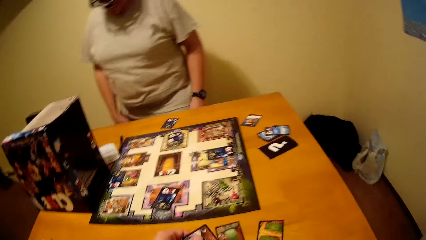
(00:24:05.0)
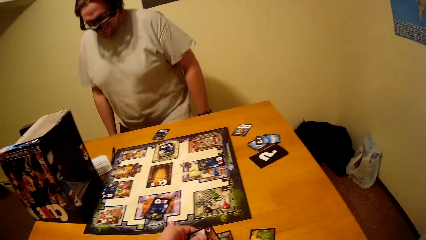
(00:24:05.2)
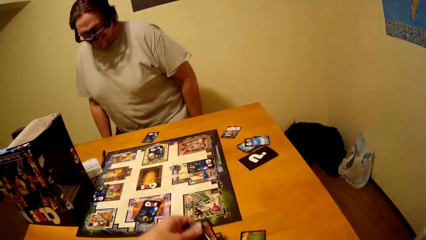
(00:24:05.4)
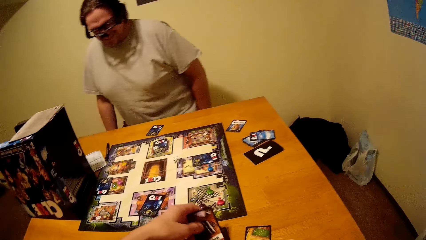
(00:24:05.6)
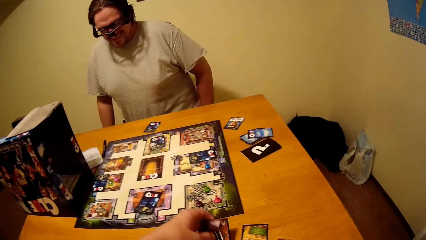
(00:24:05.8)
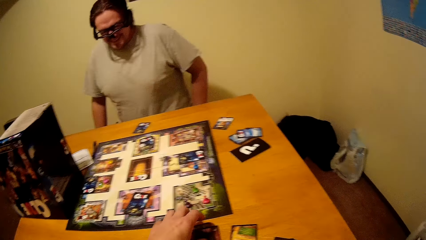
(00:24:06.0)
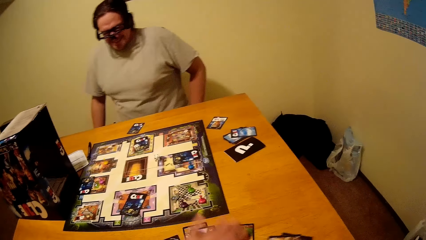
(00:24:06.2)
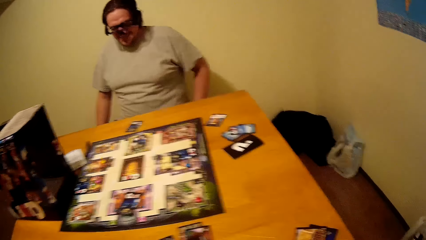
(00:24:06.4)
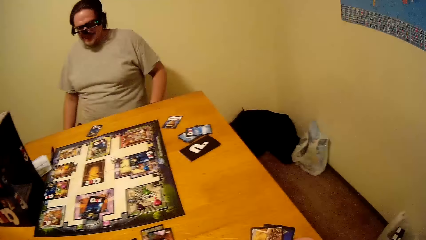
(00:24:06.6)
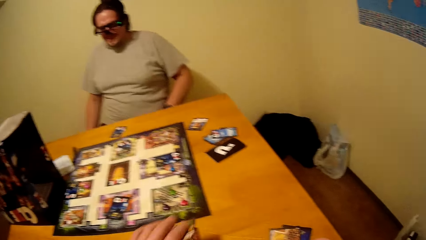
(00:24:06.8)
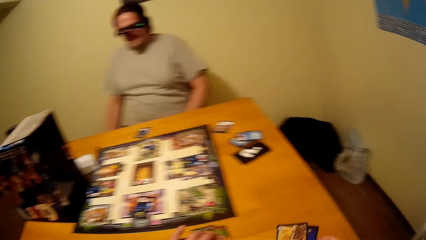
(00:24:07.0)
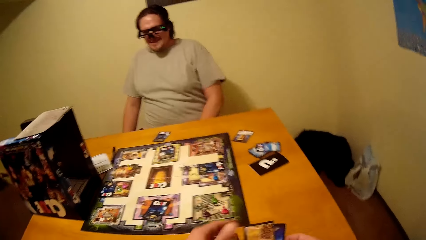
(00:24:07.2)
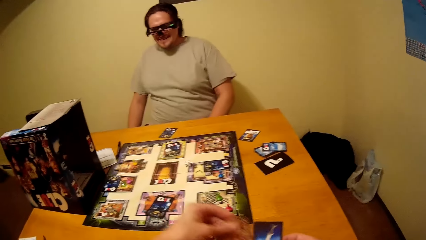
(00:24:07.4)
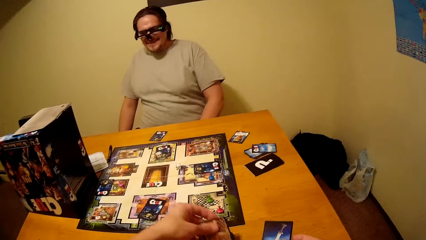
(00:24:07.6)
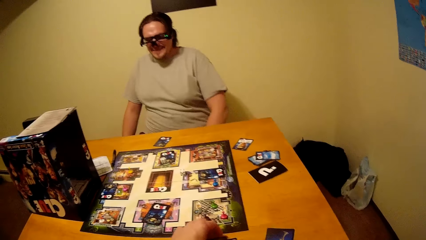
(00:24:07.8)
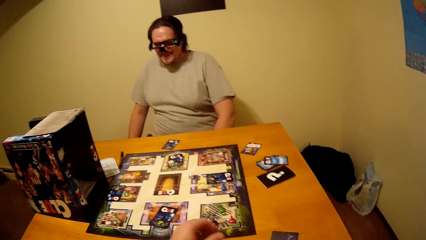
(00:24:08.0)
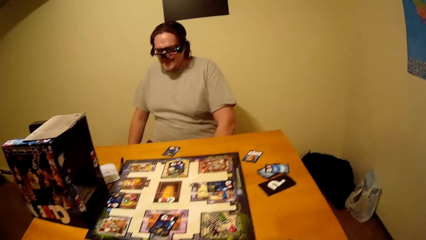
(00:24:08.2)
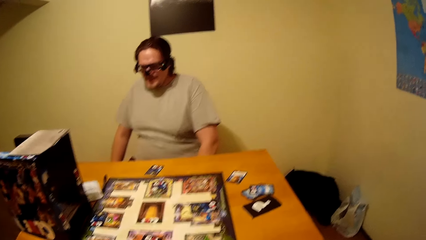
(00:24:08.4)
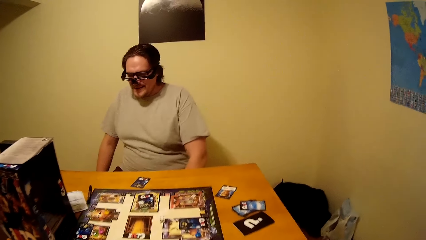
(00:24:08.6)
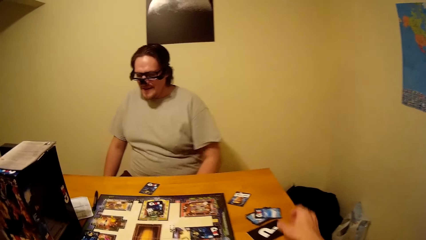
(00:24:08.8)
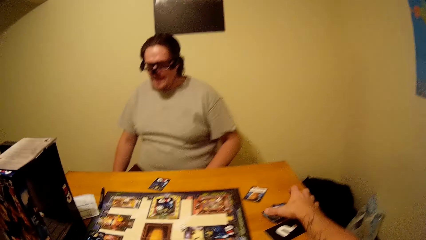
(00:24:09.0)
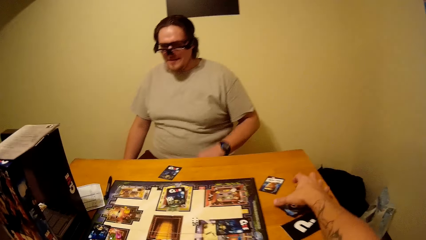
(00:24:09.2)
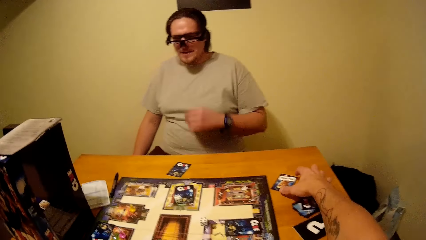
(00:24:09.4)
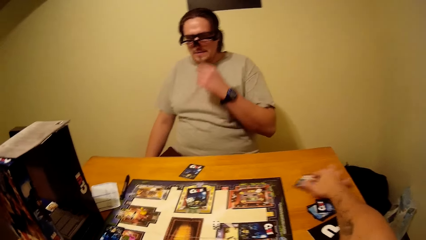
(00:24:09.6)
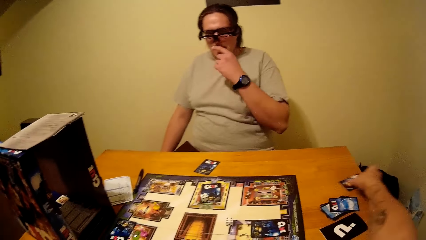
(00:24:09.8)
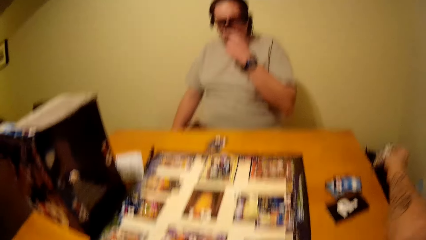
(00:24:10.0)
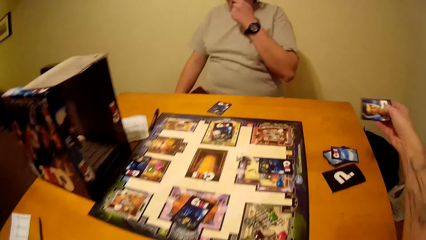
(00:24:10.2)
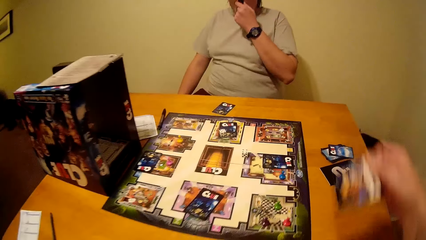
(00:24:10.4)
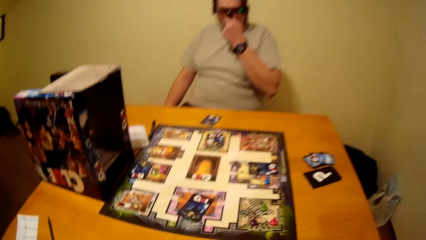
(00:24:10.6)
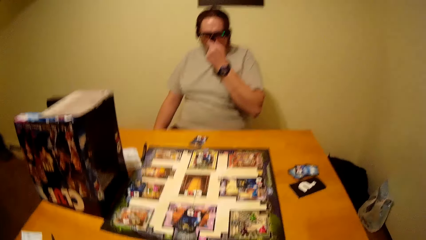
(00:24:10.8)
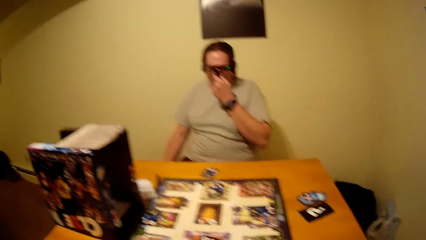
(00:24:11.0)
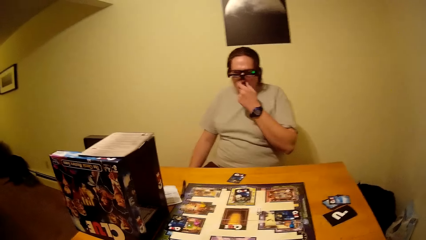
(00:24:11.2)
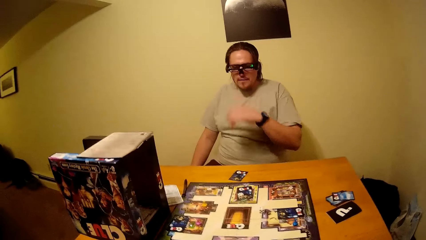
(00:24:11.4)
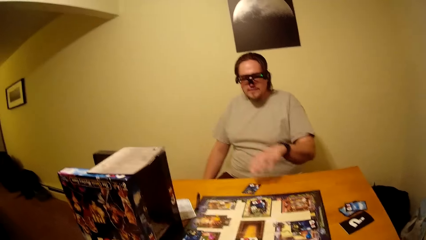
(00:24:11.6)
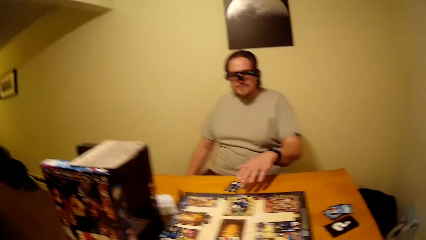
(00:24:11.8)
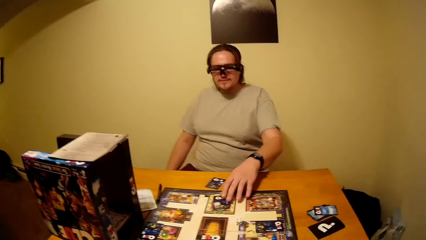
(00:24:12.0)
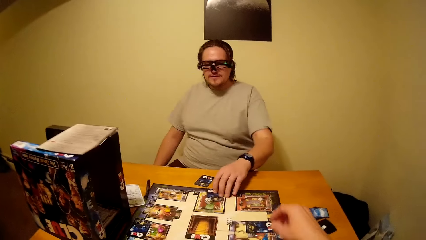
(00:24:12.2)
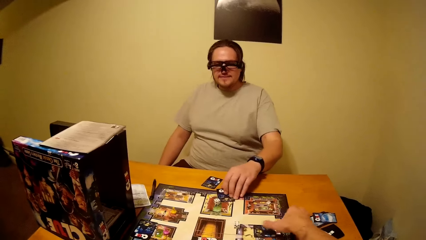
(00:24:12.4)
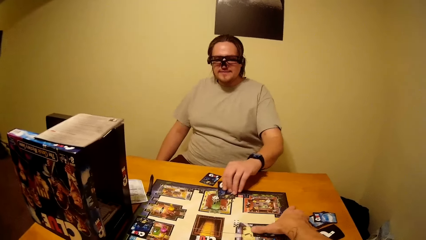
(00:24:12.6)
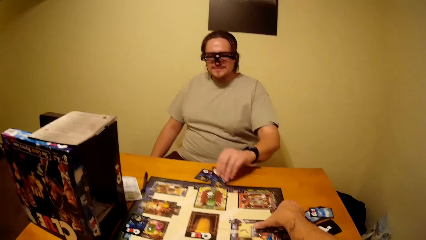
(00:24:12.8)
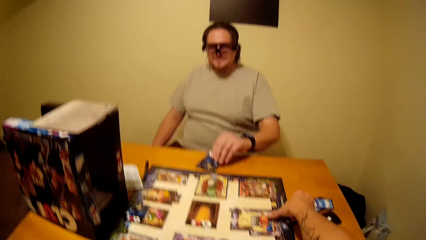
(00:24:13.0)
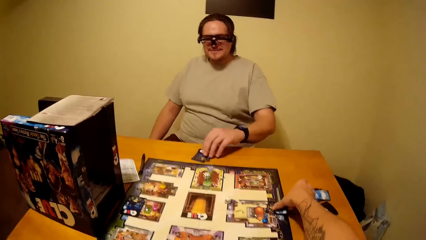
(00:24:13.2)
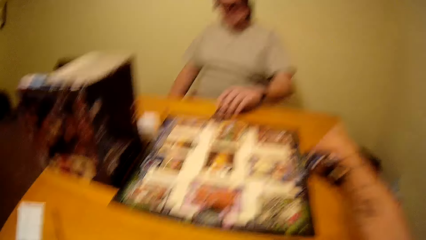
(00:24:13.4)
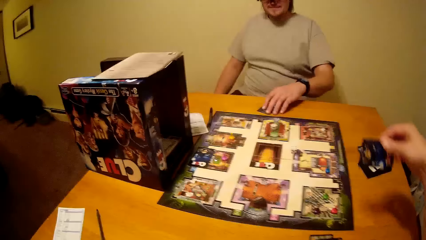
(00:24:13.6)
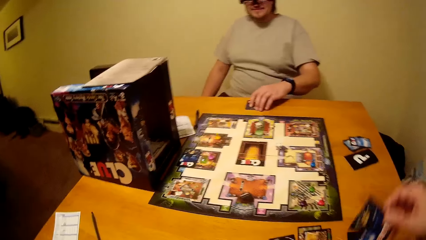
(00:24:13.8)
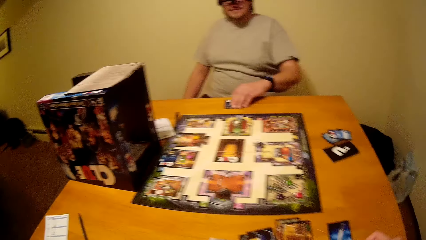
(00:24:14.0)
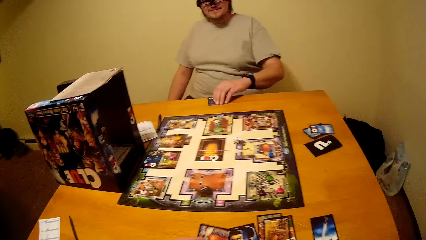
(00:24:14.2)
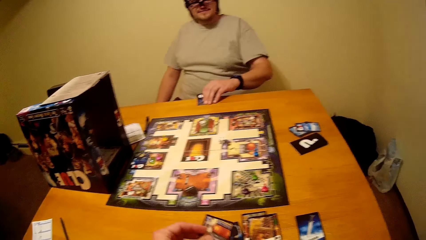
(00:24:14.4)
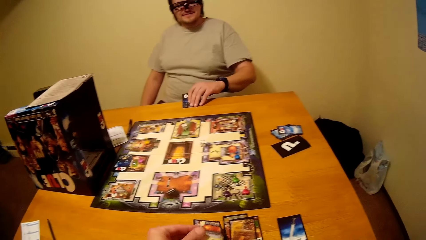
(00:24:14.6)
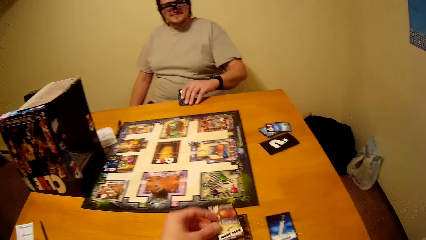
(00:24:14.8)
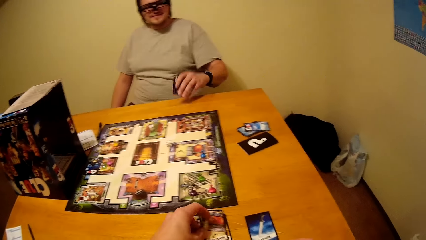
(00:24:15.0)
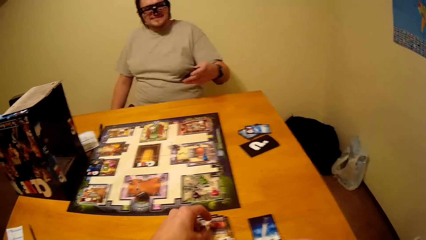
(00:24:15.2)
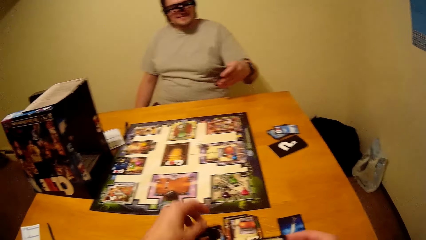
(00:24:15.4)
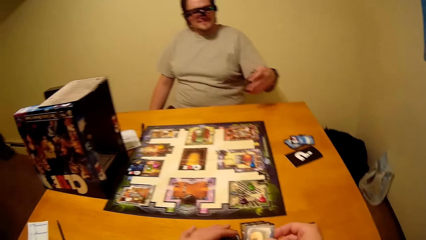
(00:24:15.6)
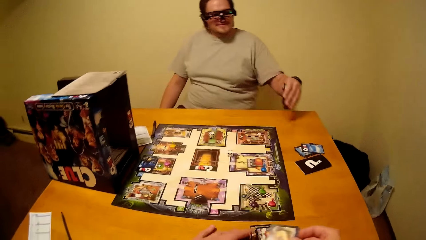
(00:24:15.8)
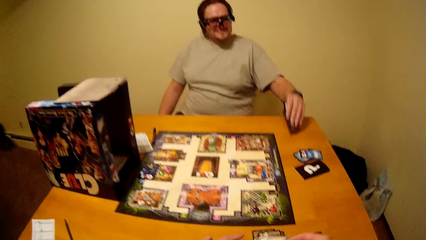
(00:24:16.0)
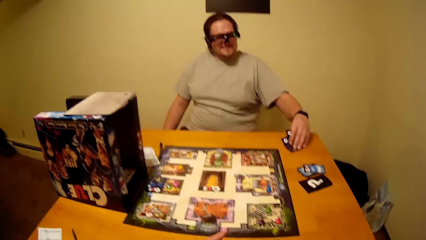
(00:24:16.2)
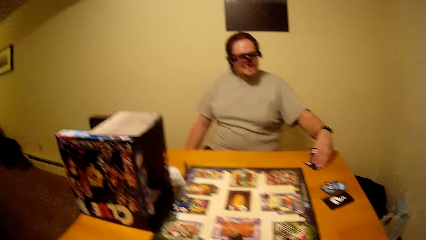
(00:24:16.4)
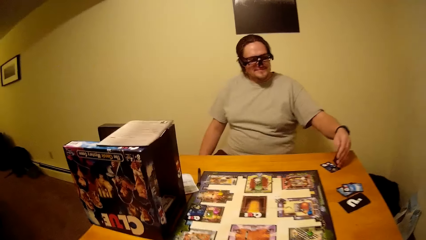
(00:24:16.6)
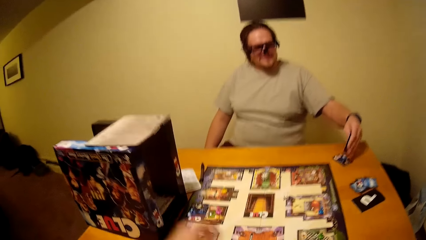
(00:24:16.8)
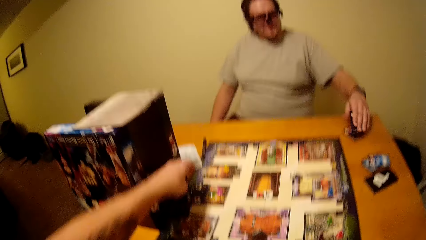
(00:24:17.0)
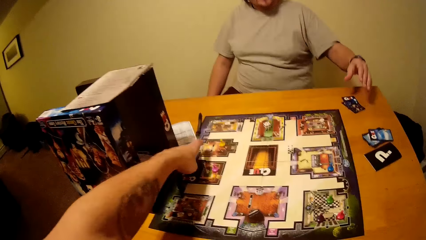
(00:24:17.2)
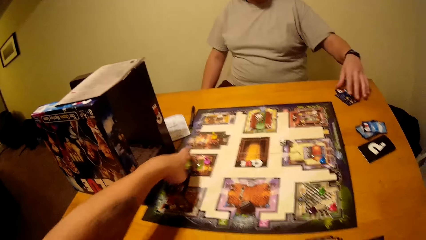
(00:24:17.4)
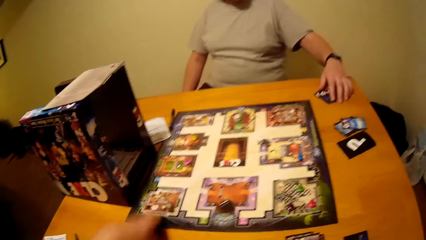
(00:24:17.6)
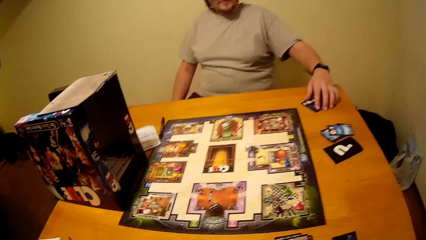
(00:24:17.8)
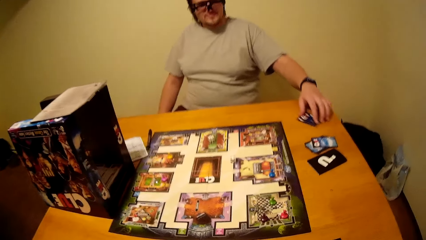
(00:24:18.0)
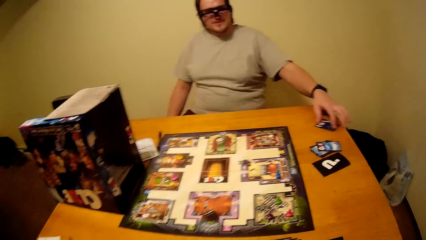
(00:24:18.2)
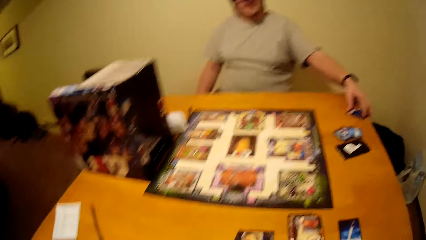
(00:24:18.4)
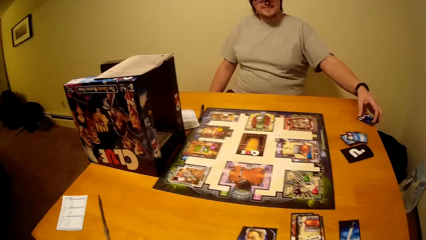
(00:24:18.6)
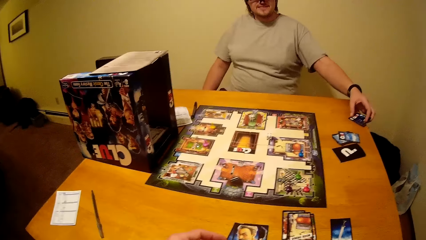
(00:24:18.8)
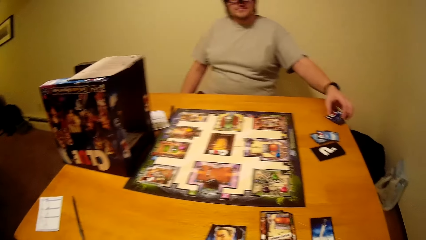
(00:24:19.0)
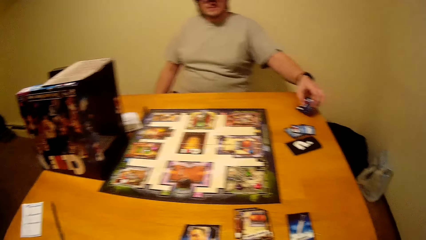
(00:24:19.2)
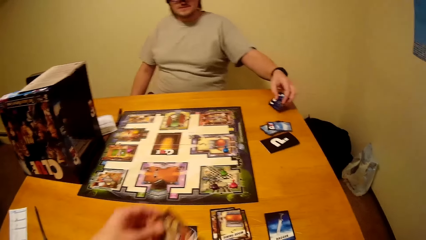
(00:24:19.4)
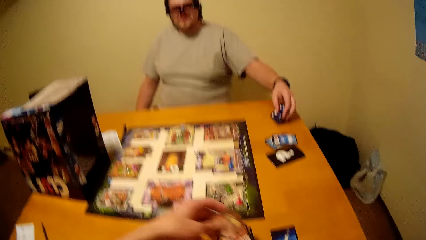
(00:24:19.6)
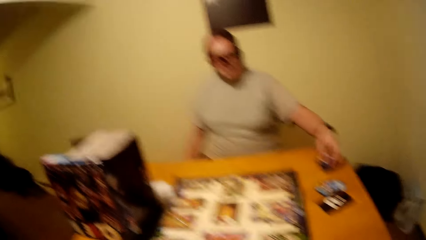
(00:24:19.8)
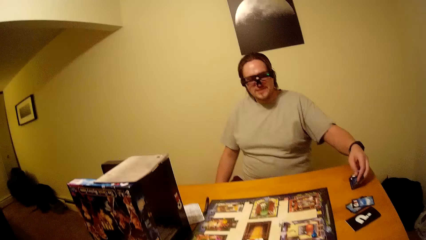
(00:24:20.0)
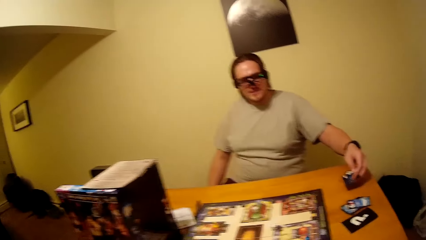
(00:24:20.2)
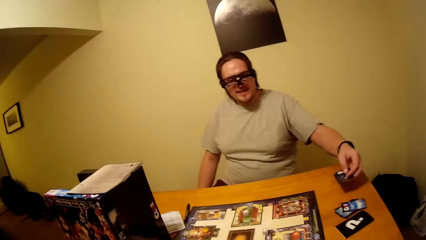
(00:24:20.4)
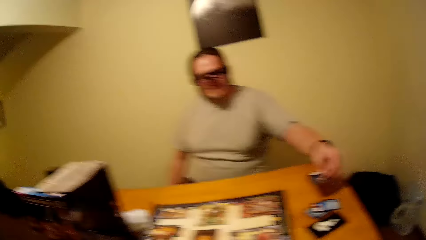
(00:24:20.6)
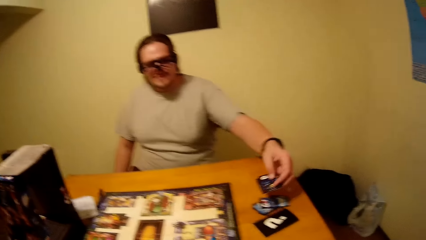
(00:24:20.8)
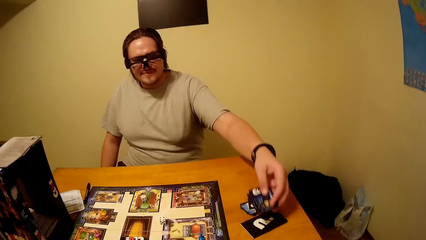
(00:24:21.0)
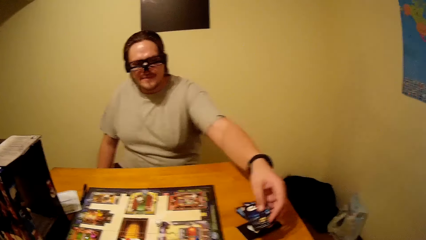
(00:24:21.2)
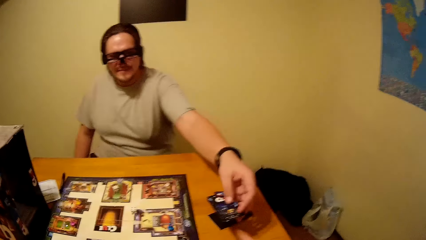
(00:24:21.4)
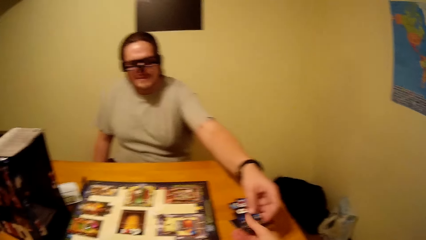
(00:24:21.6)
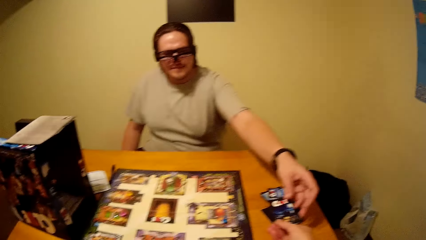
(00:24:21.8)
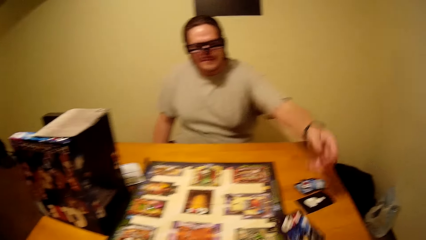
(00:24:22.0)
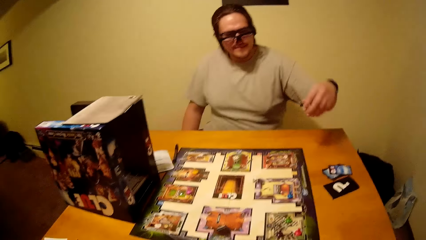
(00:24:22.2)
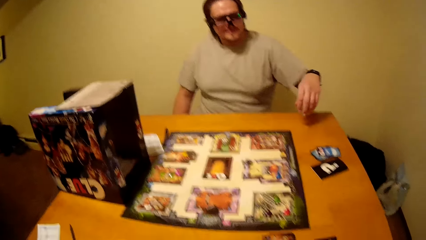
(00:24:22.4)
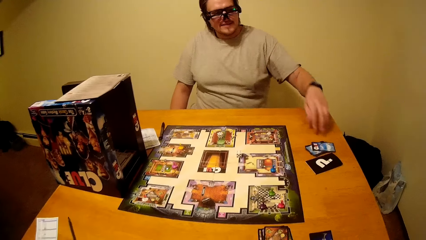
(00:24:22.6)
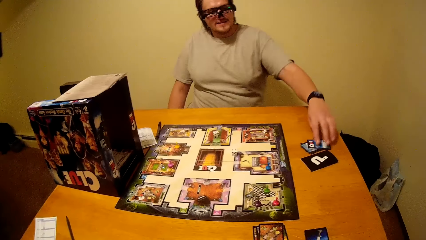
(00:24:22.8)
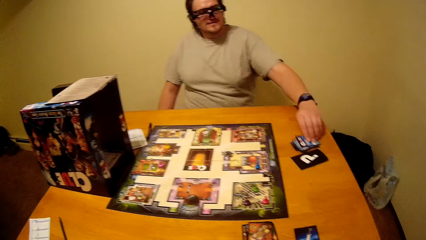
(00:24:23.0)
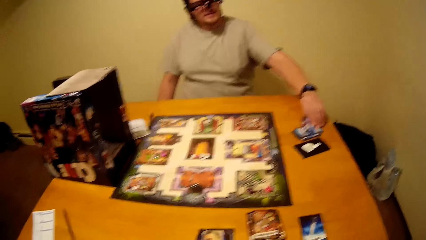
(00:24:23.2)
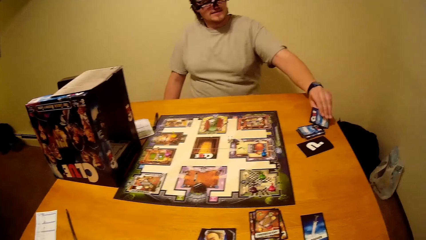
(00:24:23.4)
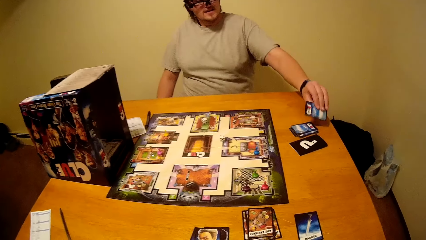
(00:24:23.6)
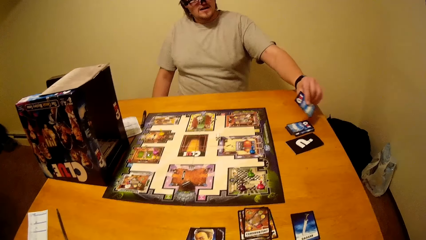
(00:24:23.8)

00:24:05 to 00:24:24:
A man sits. The camera wearer picks a board game card with his right hand. The man picks the board game card from the table. The camera wearer picks a board game card from the table and puts down the board game card on his left hand. The man puts down the board game card on his left hand on the table. The man gives the camera wearer a board game card.
